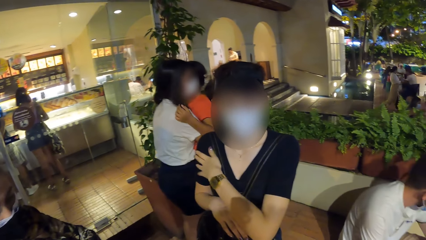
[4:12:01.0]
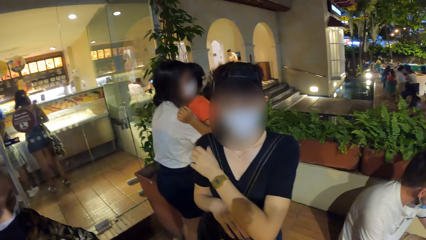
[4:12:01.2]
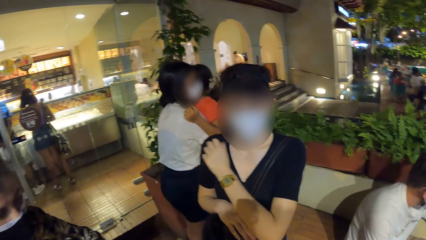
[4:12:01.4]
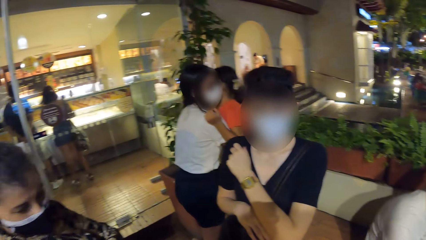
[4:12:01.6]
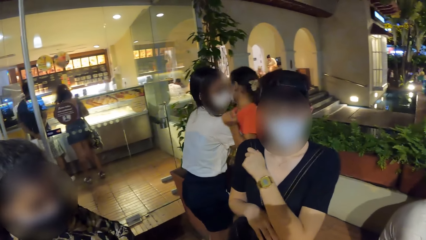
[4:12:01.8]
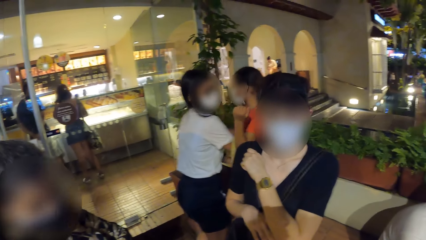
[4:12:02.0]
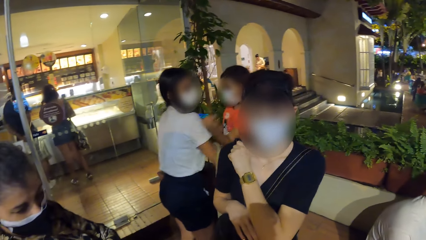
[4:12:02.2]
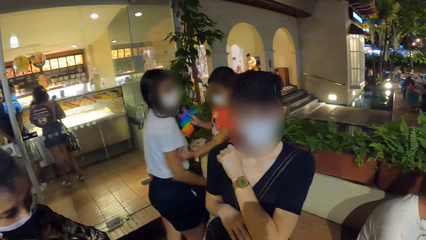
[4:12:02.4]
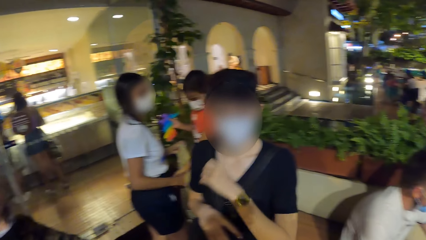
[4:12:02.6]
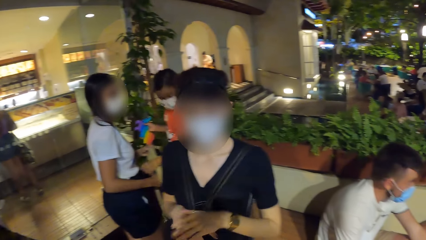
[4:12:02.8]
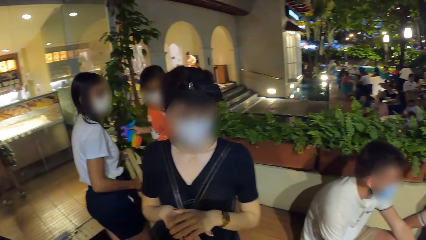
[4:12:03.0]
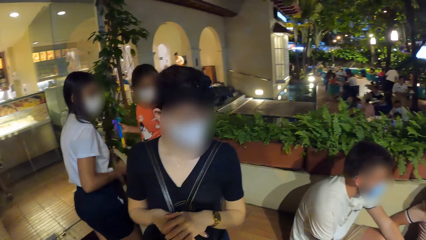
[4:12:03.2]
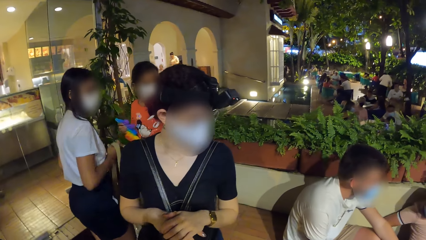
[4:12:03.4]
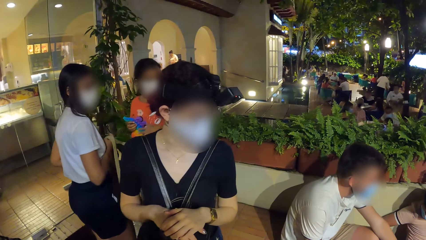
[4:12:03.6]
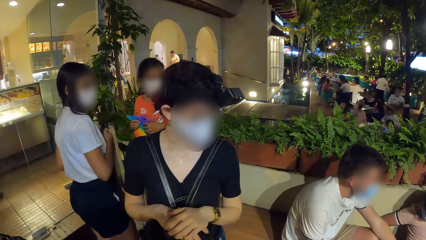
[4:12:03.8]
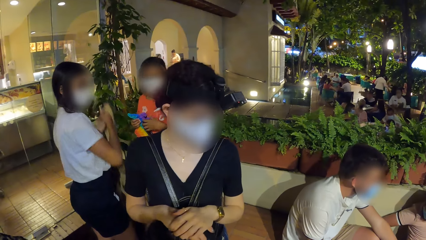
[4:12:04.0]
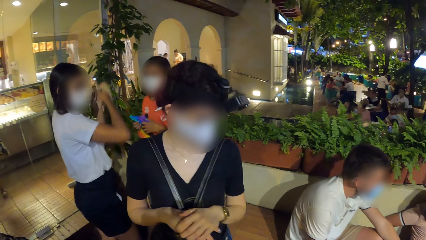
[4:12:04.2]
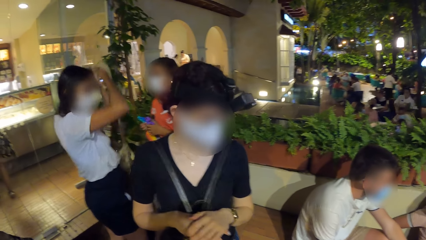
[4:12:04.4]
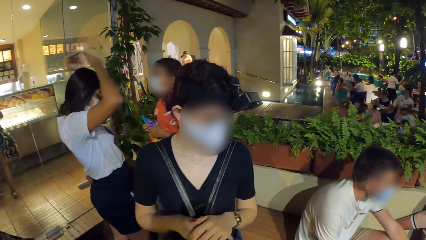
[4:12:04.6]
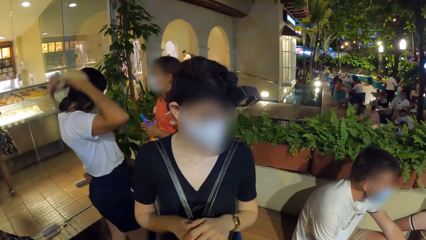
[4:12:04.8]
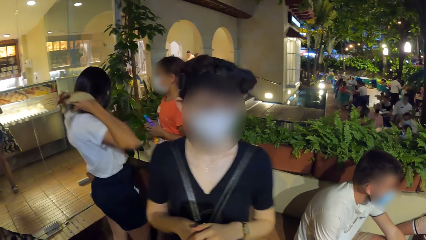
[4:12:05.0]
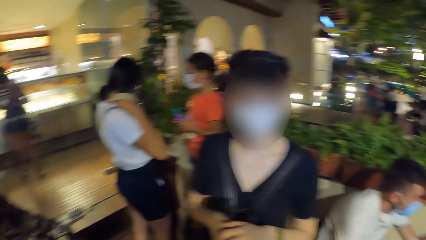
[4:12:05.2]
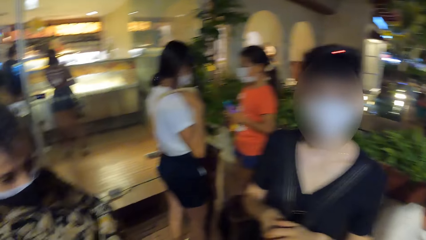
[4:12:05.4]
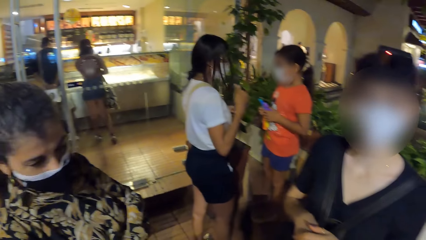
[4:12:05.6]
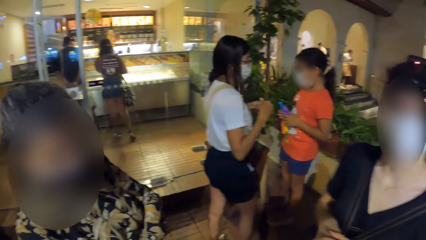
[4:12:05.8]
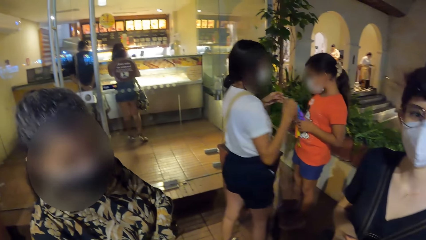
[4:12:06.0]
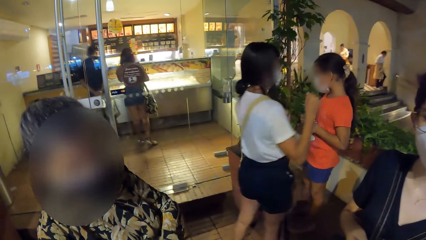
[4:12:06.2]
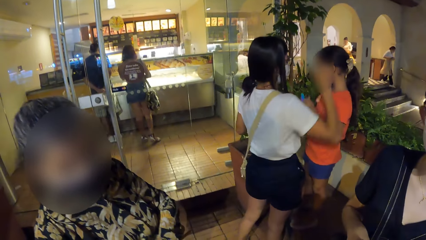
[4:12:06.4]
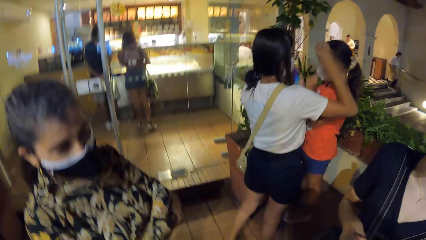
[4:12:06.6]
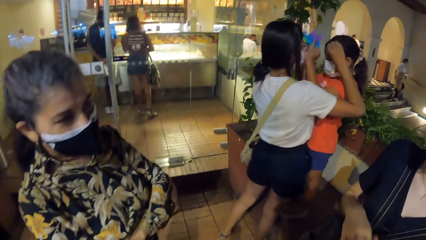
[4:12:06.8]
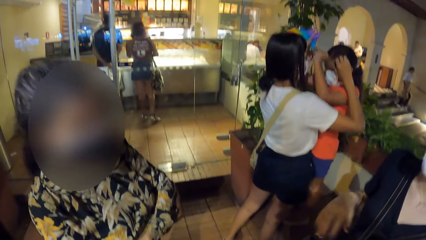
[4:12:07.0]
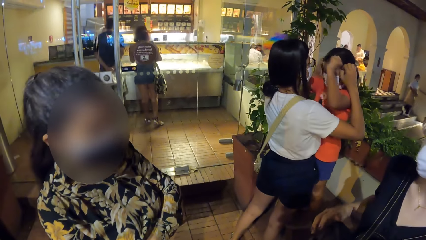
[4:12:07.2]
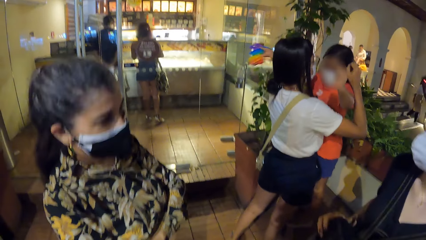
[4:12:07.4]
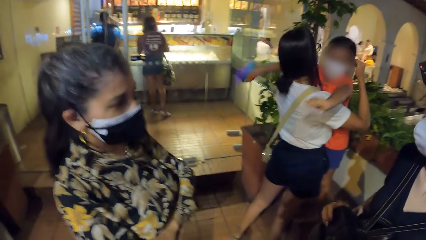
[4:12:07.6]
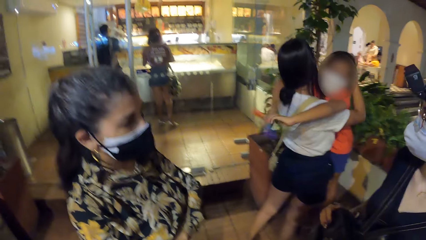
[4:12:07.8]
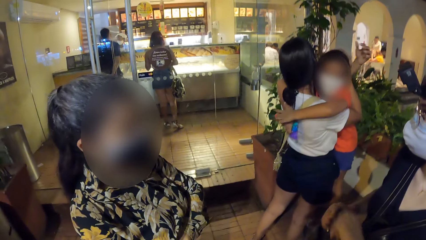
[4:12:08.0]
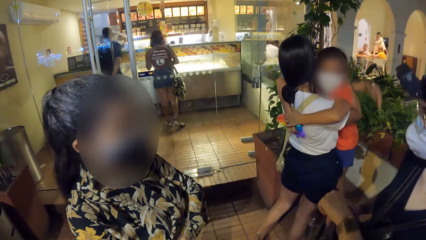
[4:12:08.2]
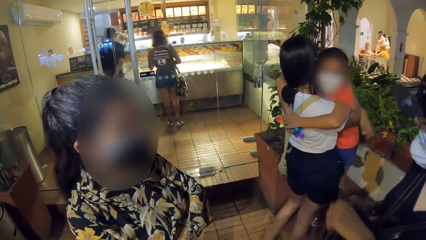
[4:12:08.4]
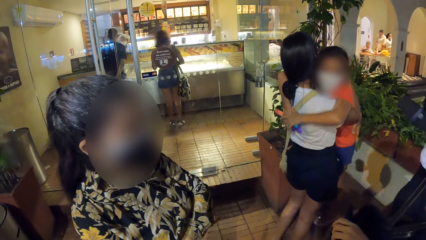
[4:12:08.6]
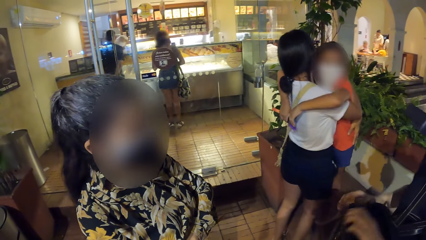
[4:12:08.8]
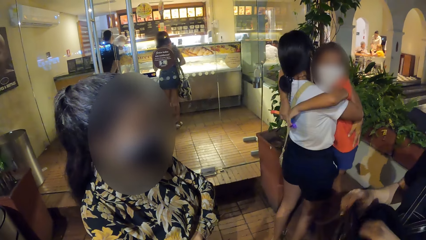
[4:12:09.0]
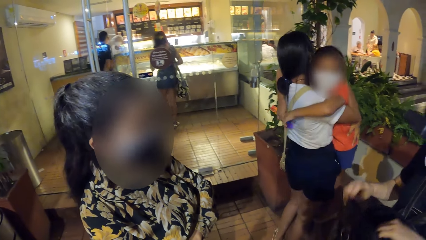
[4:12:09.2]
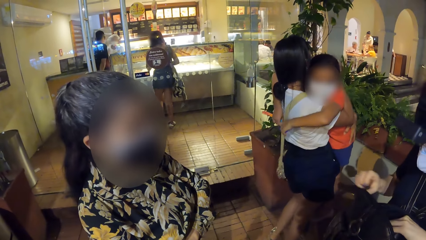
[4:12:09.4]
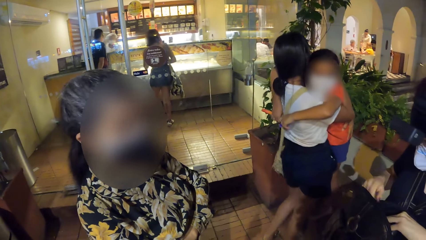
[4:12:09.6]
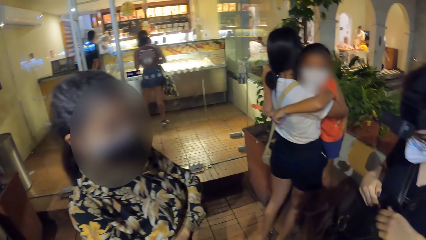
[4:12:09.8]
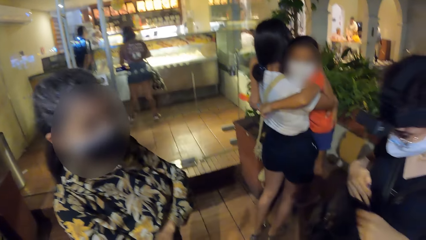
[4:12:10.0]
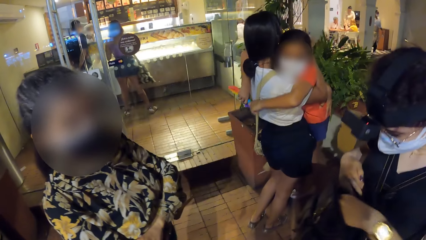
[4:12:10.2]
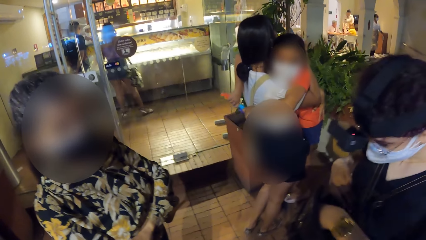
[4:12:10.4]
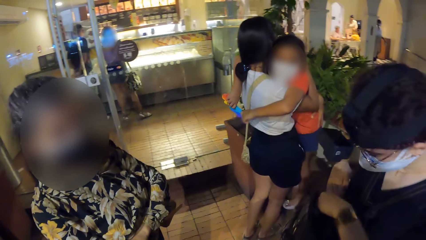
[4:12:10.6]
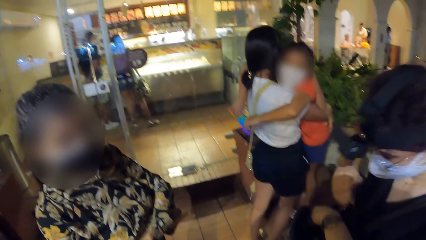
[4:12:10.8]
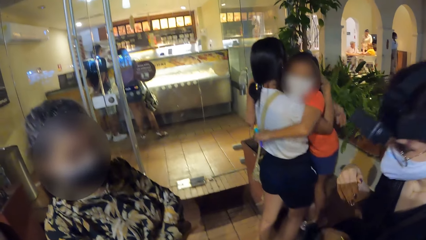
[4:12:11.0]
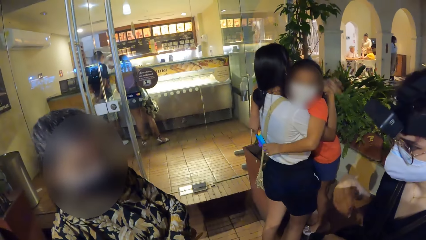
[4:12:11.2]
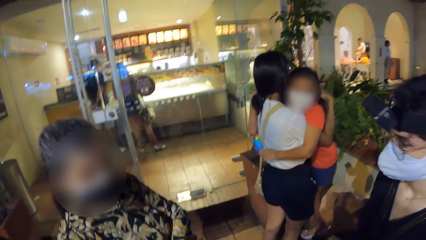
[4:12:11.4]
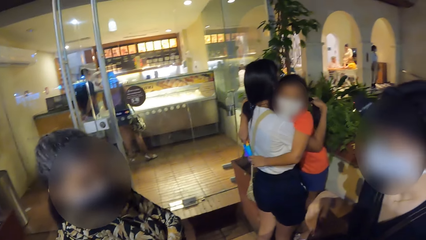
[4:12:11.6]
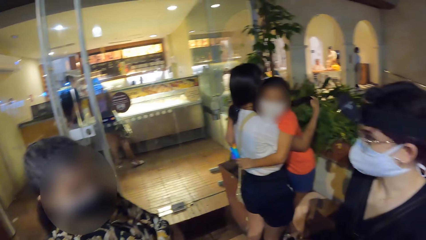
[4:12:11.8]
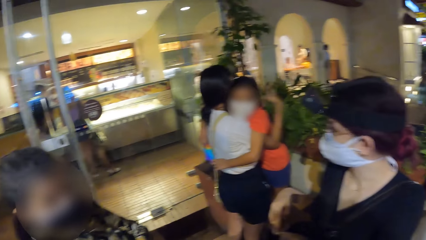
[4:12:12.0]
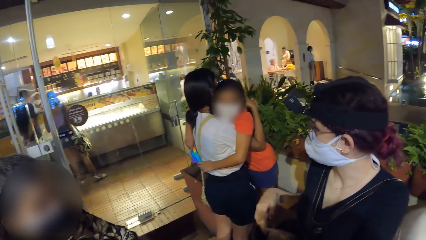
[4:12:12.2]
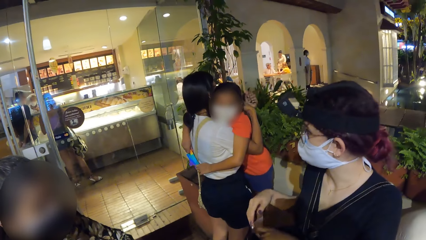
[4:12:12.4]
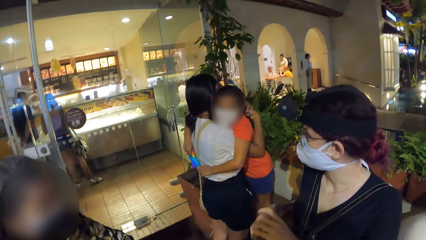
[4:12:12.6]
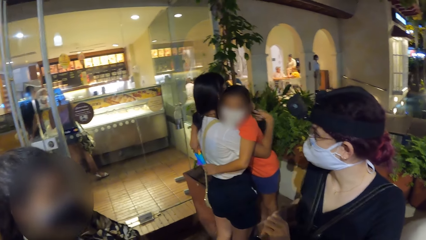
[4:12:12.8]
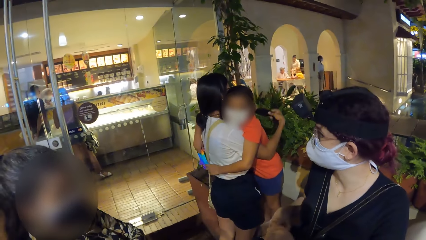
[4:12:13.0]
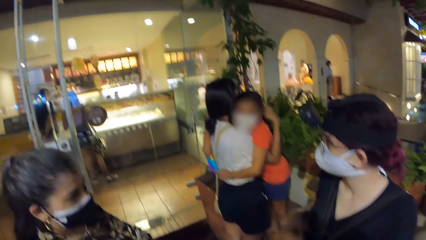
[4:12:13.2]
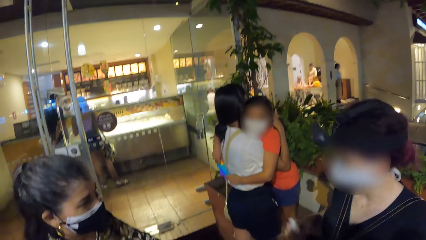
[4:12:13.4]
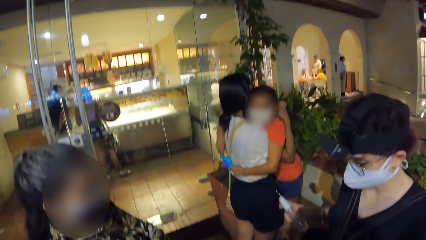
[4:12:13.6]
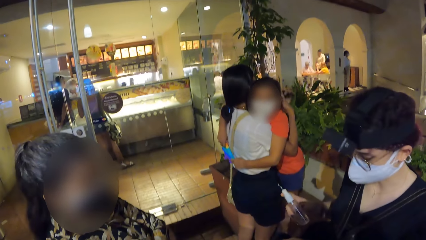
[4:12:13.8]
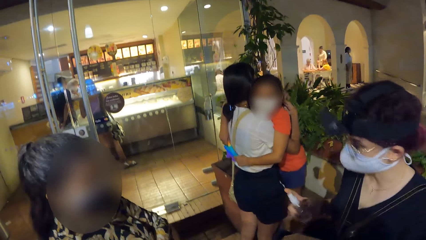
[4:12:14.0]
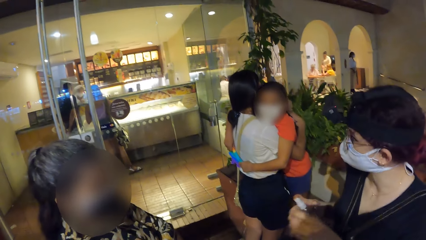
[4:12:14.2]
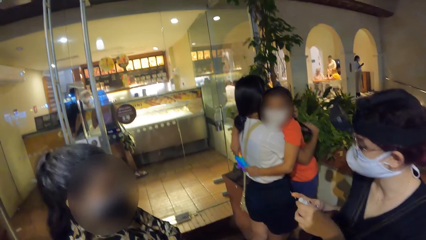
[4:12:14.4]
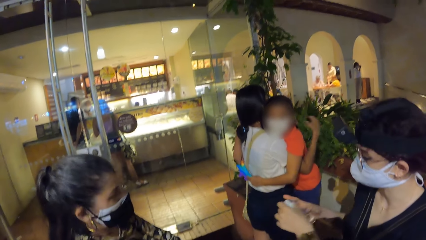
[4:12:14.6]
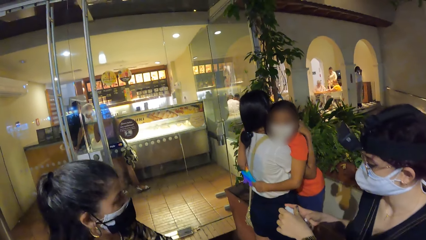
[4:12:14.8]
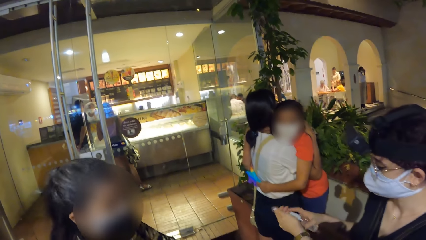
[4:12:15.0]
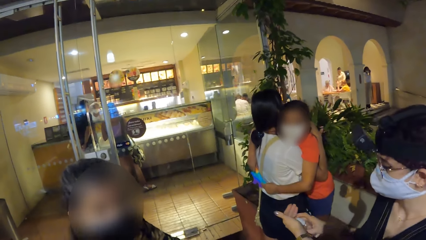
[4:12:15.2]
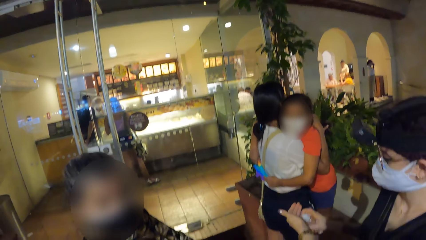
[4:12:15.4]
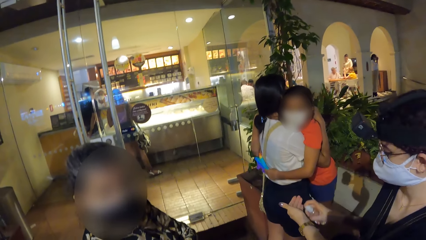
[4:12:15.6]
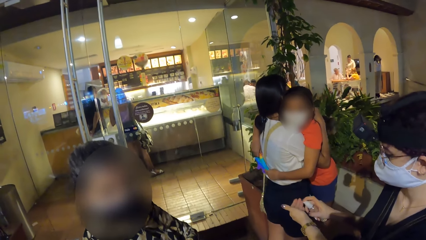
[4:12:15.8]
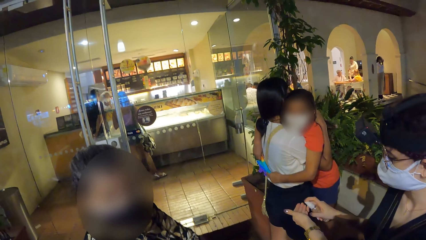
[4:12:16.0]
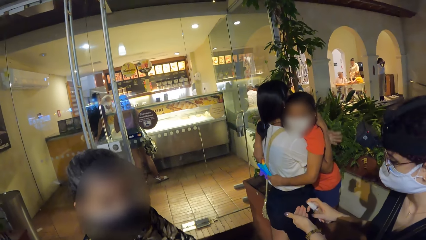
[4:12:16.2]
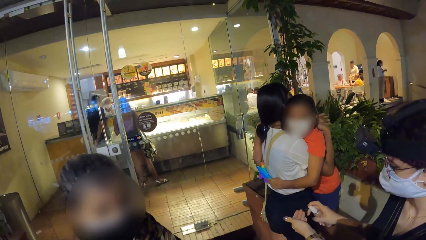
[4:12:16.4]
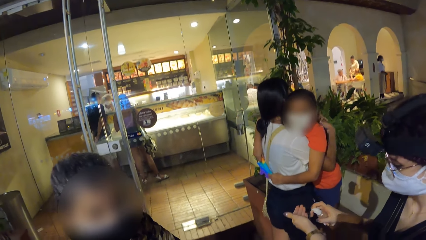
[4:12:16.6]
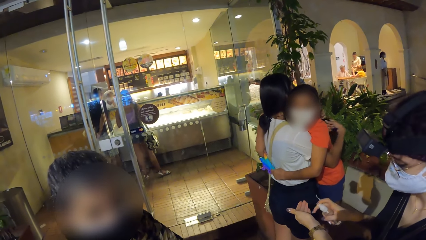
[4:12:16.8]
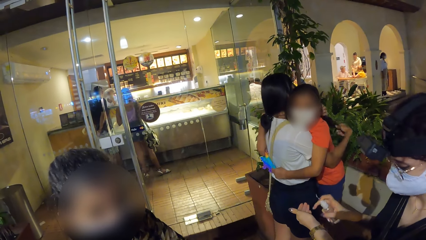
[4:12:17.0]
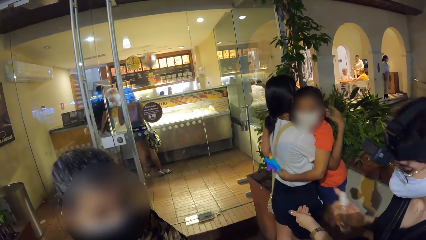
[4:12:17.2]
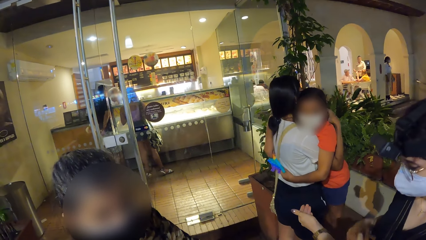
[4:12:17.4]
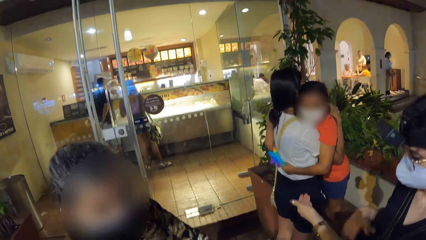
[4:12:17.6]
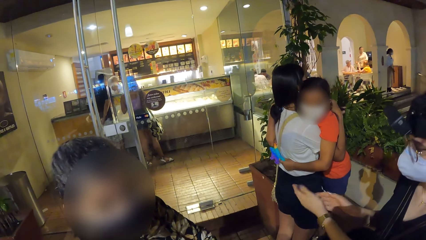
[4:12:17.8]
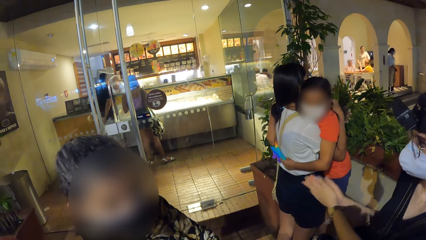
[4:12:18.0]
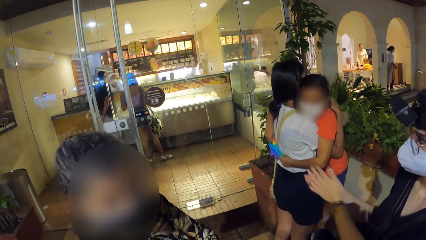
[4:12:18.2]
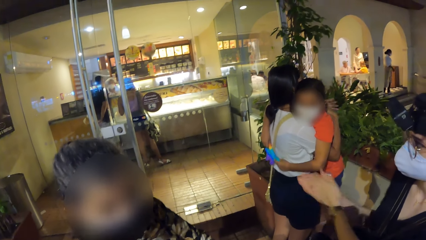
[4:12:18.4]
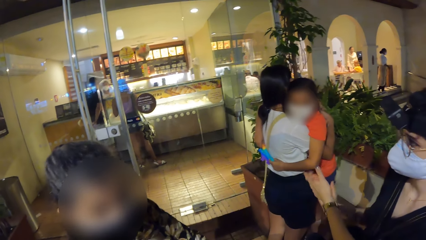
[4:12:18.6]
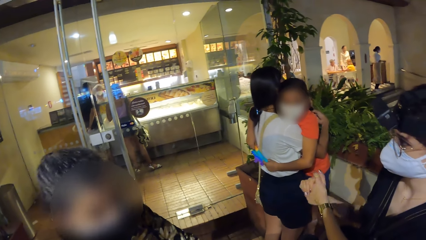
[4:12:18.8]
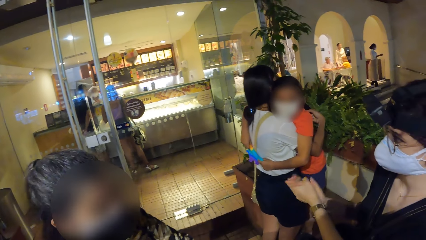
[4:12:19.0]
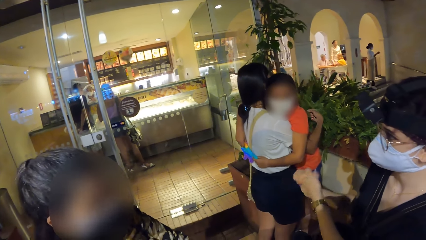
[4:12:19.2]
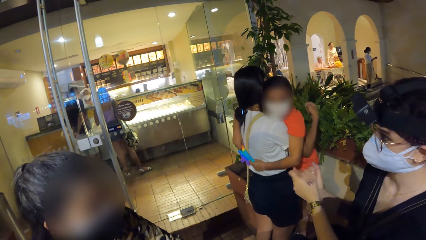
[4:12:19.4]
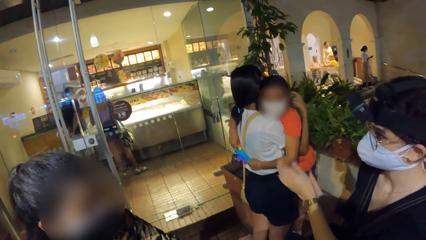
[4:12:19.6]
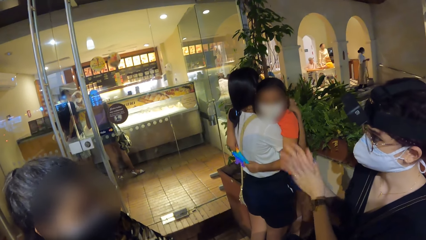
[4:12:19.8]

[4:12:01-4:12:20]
The girl holds the toy with both hands. A woman wears a bag on her shoulder with both hands. She holds the girl with both hands. Another woman holds a bag on her shoulders with her right hand. She unzips the bag on her shoulders with her left hand and puts her left hand in the bag on her shoulders. The first woman strokes the girl's hair with both hands. The other woman picks up a hand sanitizer or spray bottle from the bag on her shoulders with her left hand. She passes the hand sanitizer from her left hand to her right hand. She sprays some sanitizer on her left hand with the hand sanitizer in her right hand. She sprays her left hand with the hand sanitiser in her right hand. She drops the hand sanitiser on the backpack with her right hand. She puts the spray bottle in the bag. She rubs her hands together.
